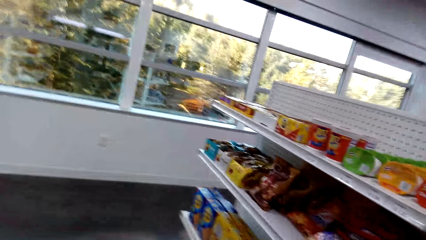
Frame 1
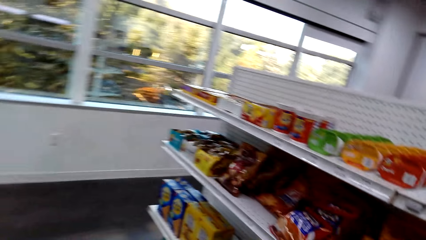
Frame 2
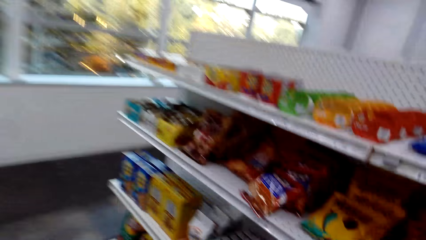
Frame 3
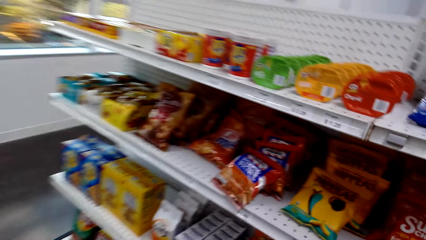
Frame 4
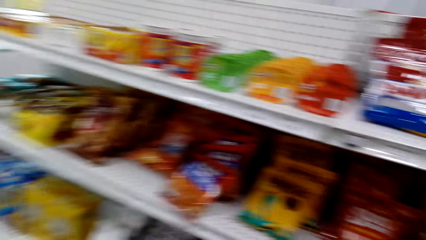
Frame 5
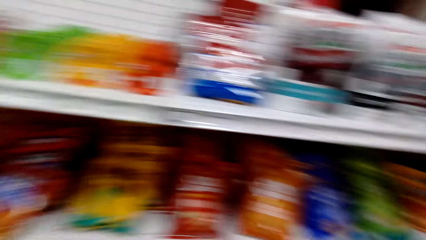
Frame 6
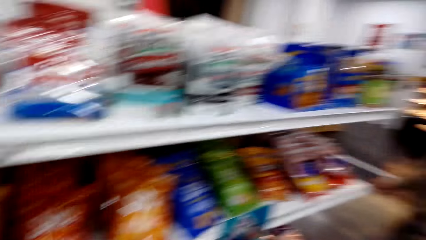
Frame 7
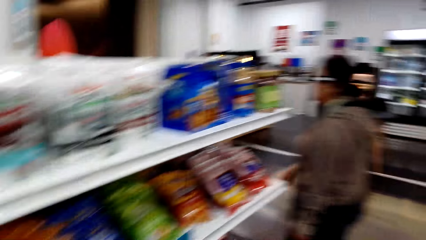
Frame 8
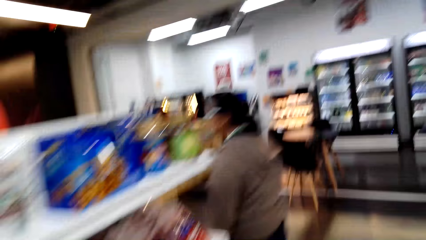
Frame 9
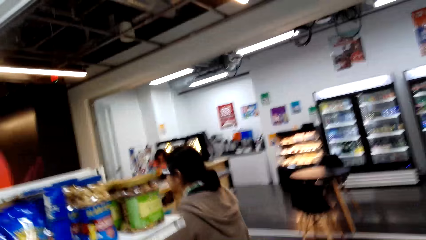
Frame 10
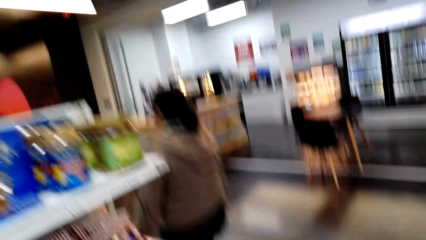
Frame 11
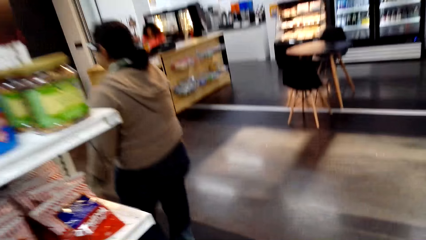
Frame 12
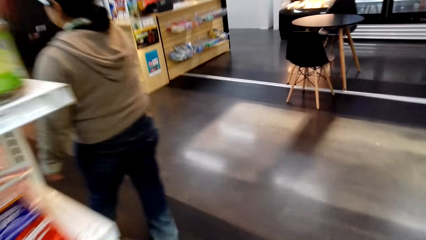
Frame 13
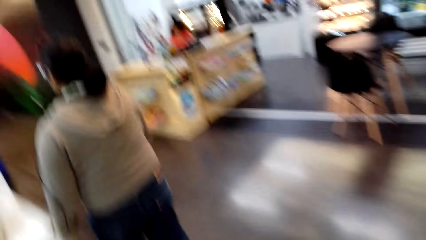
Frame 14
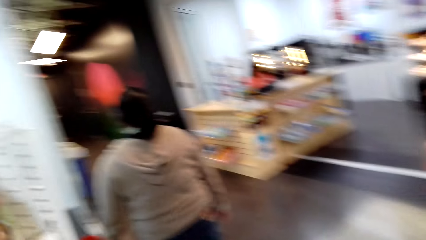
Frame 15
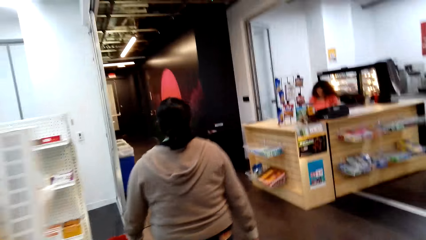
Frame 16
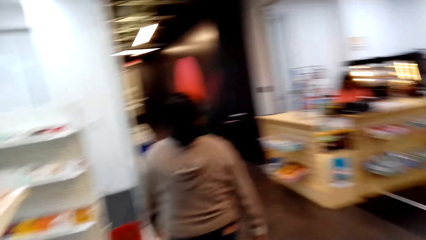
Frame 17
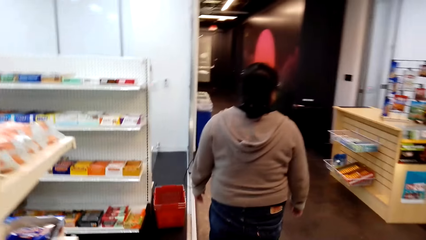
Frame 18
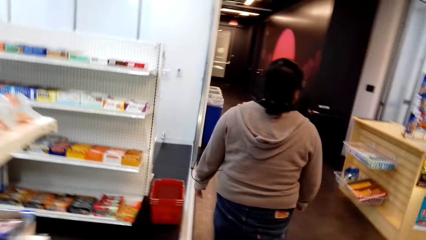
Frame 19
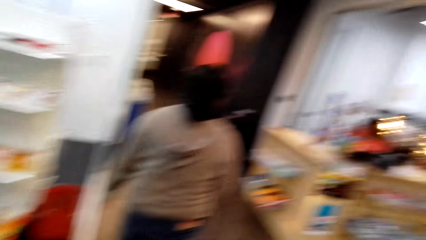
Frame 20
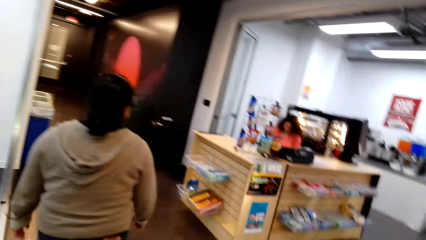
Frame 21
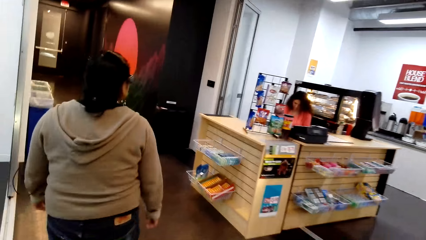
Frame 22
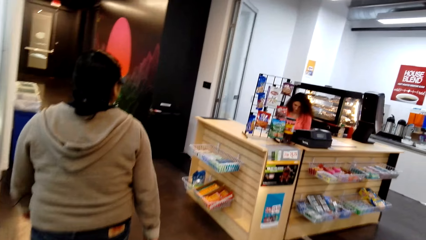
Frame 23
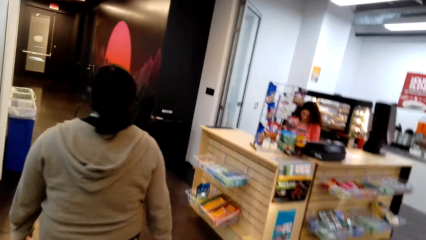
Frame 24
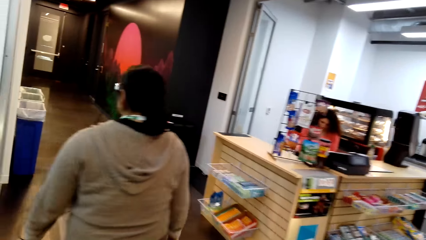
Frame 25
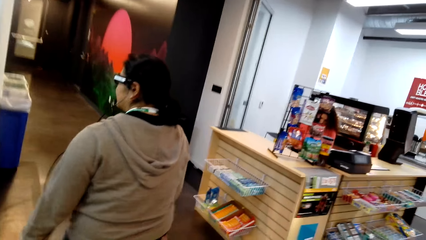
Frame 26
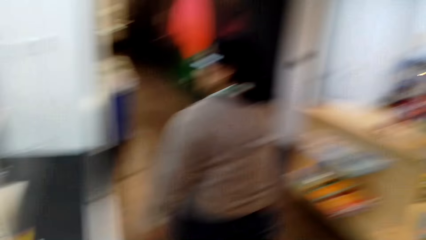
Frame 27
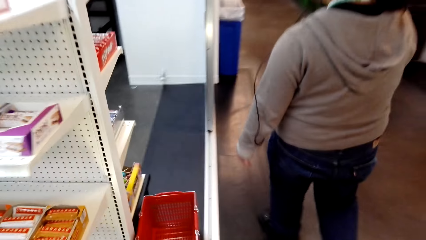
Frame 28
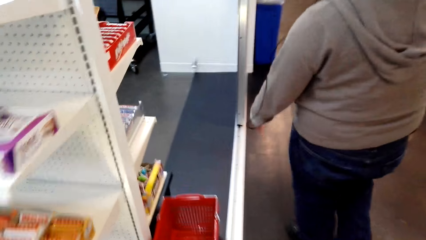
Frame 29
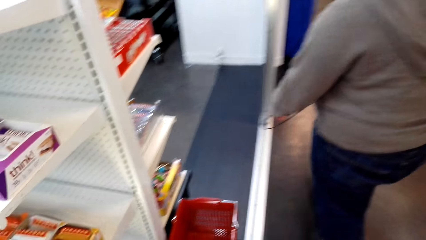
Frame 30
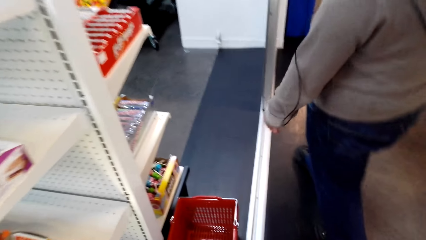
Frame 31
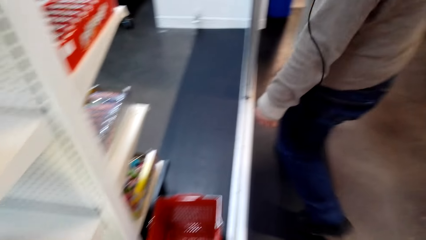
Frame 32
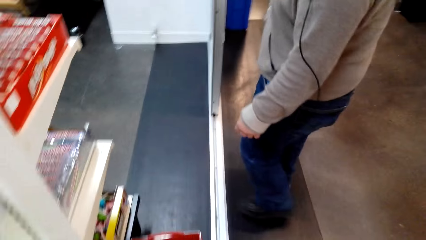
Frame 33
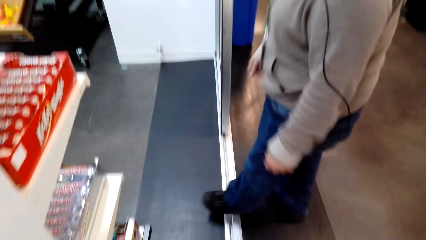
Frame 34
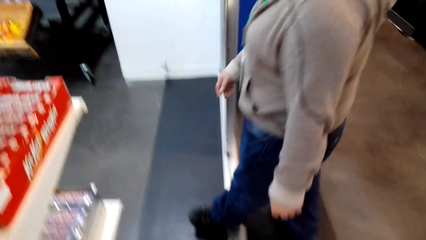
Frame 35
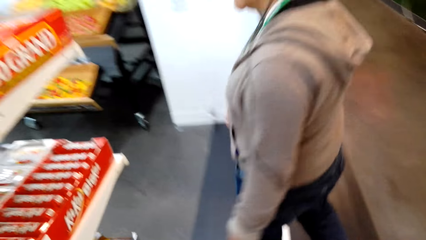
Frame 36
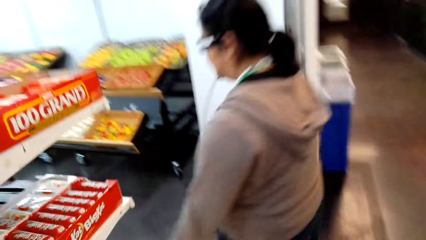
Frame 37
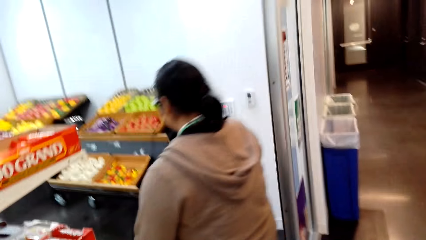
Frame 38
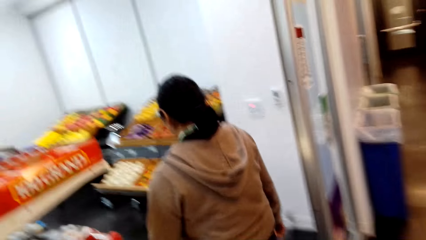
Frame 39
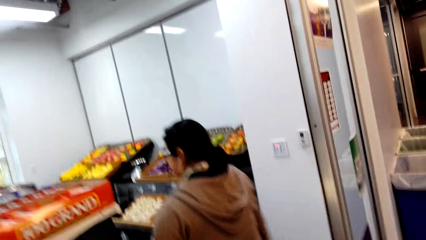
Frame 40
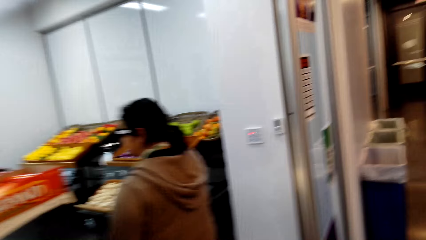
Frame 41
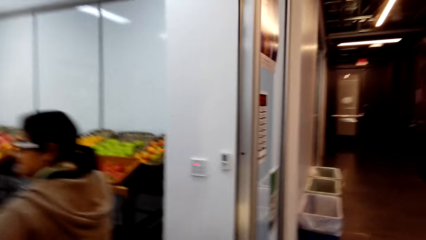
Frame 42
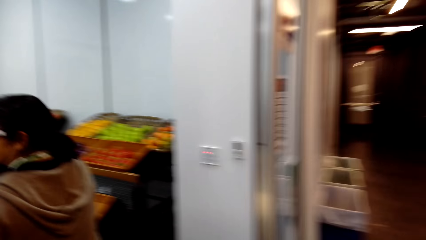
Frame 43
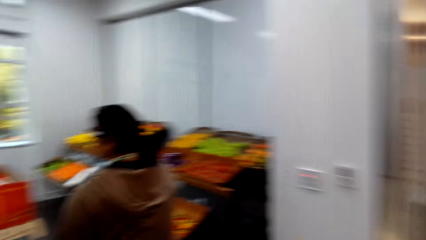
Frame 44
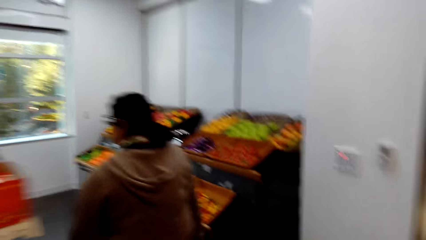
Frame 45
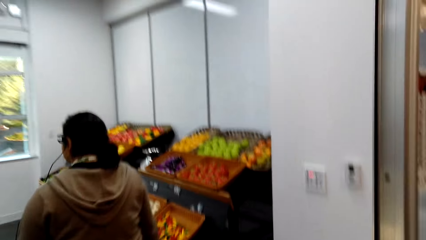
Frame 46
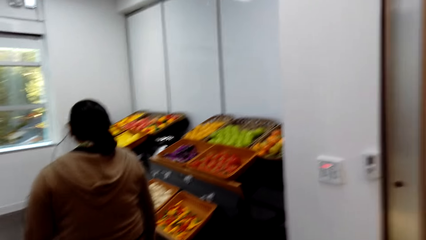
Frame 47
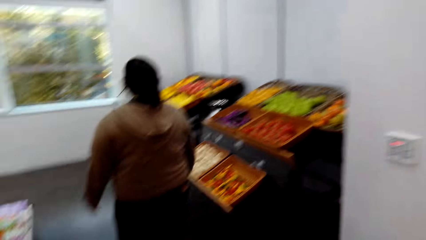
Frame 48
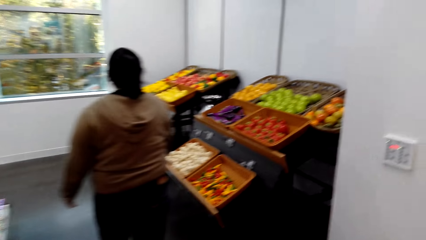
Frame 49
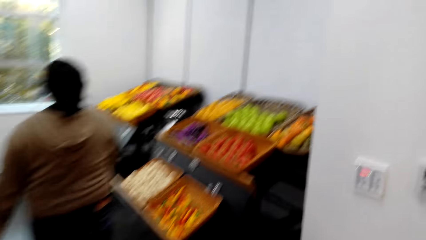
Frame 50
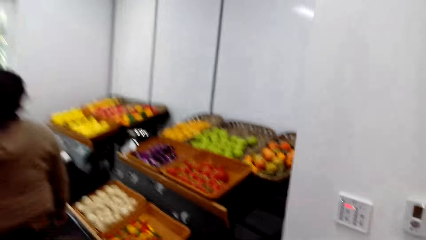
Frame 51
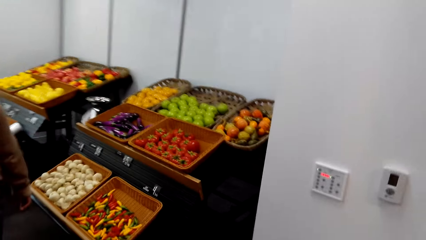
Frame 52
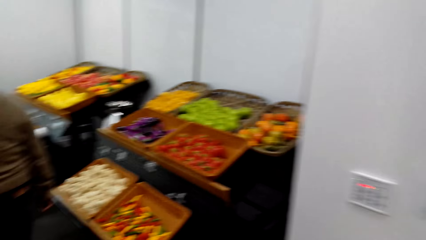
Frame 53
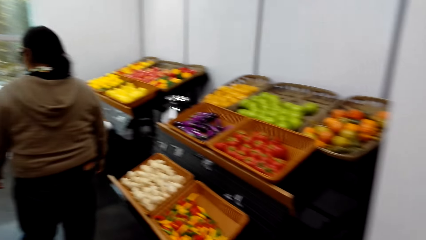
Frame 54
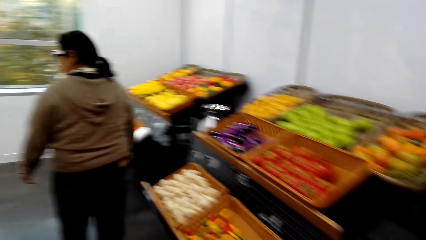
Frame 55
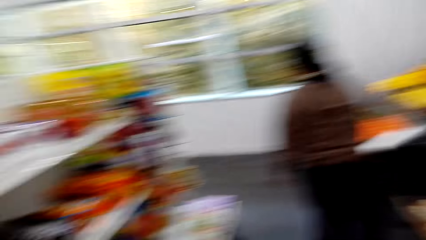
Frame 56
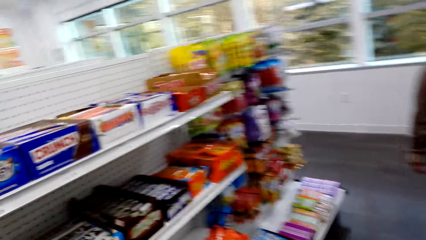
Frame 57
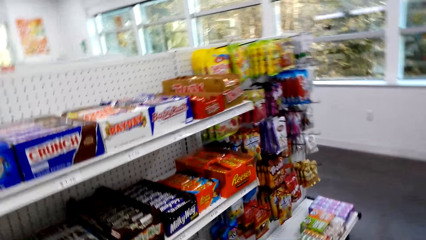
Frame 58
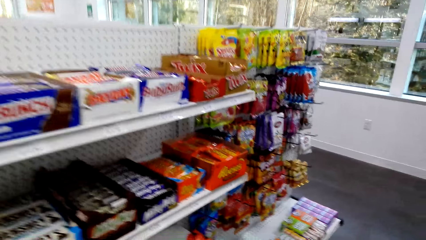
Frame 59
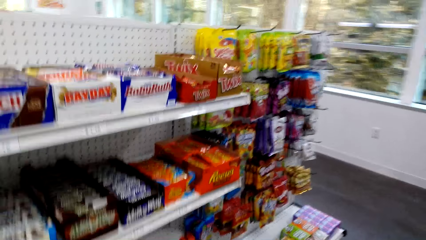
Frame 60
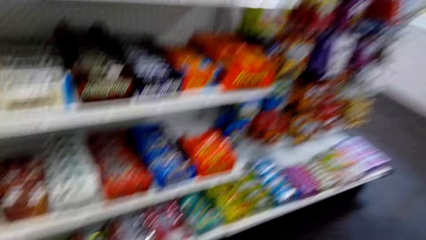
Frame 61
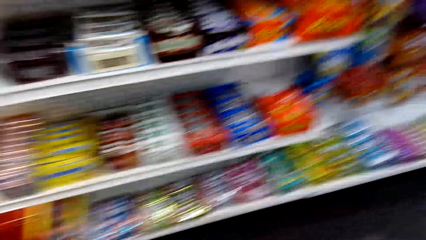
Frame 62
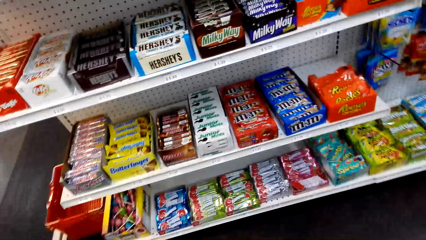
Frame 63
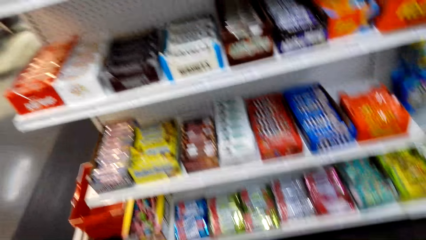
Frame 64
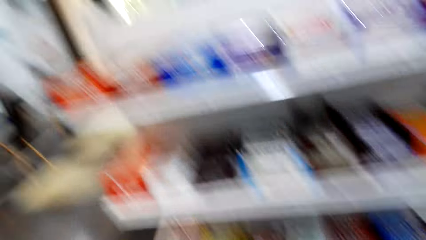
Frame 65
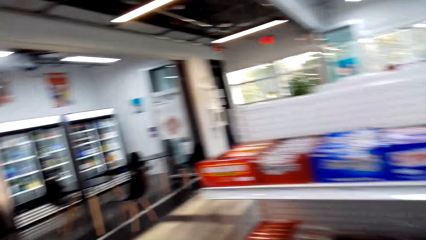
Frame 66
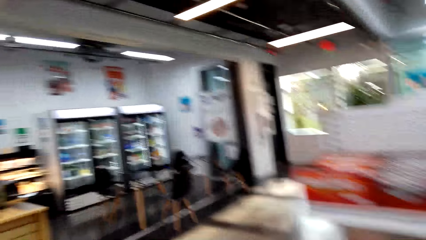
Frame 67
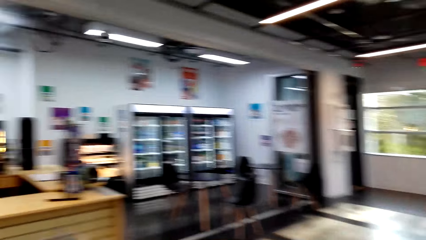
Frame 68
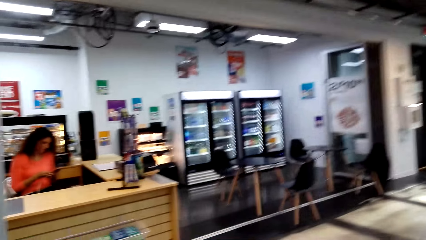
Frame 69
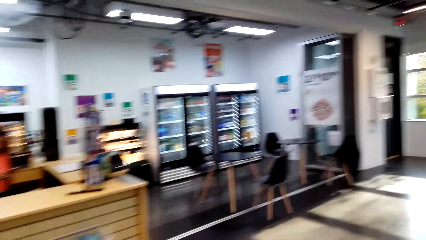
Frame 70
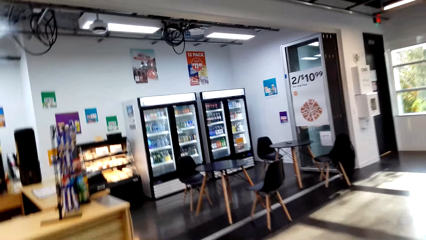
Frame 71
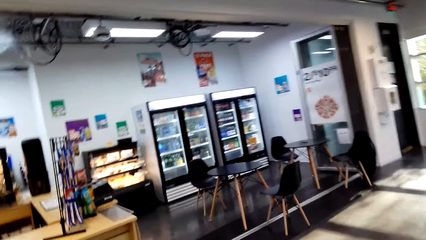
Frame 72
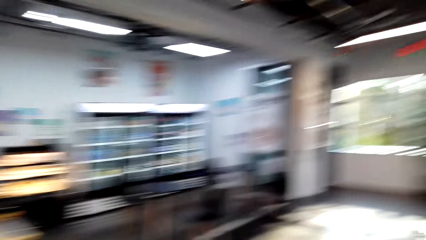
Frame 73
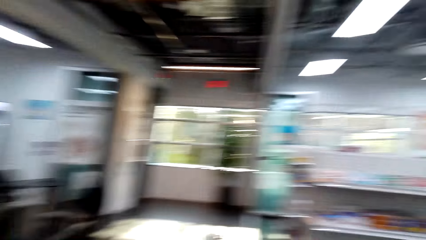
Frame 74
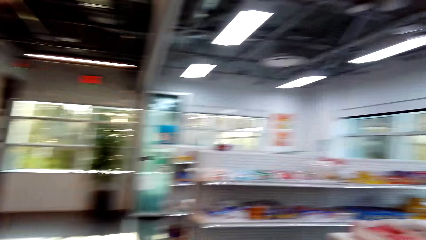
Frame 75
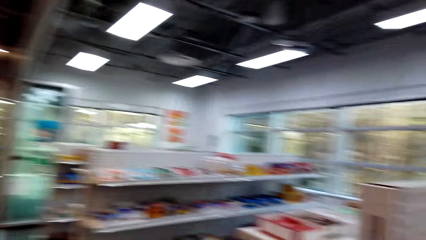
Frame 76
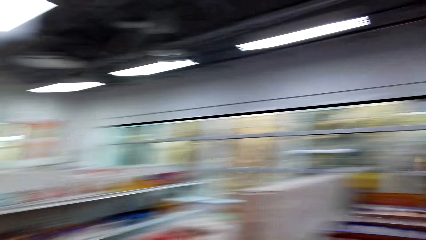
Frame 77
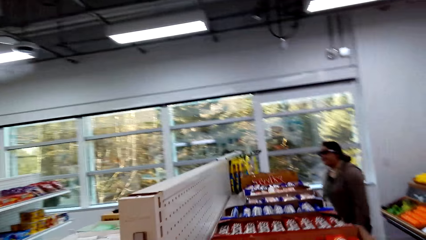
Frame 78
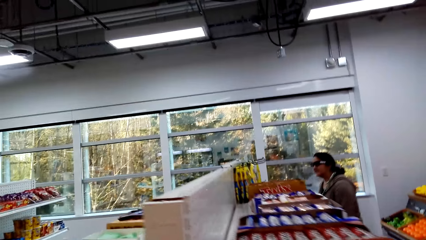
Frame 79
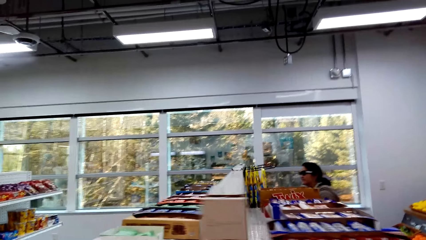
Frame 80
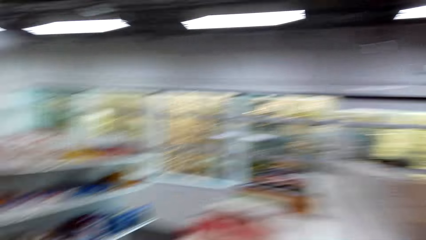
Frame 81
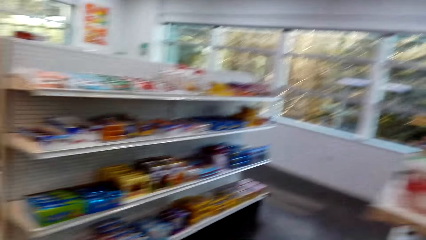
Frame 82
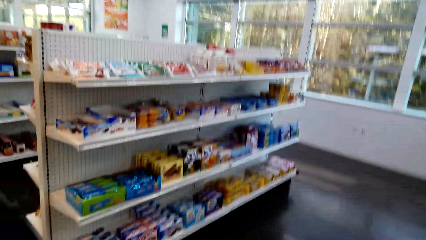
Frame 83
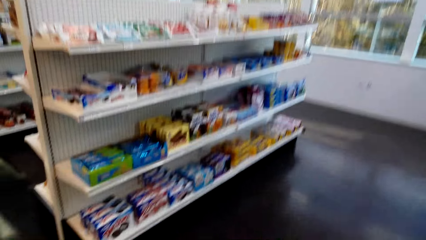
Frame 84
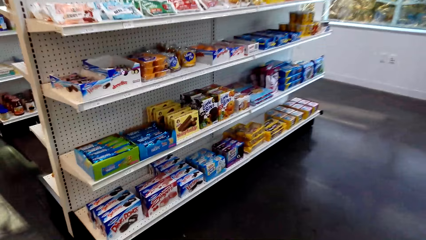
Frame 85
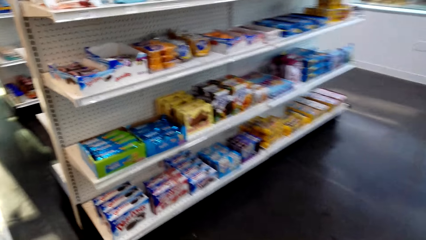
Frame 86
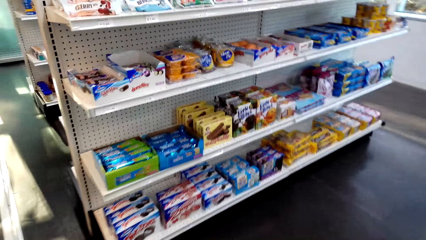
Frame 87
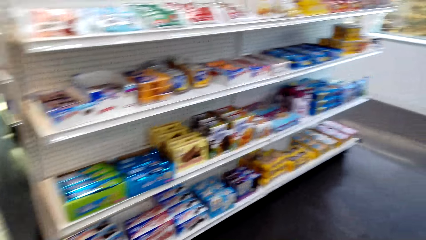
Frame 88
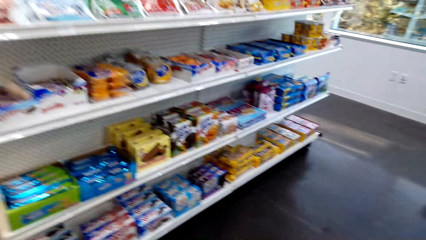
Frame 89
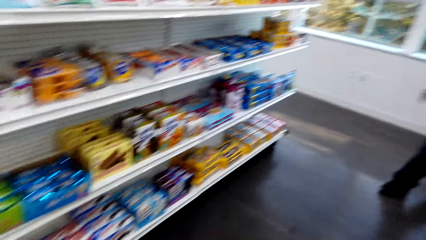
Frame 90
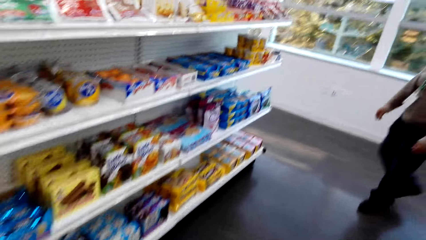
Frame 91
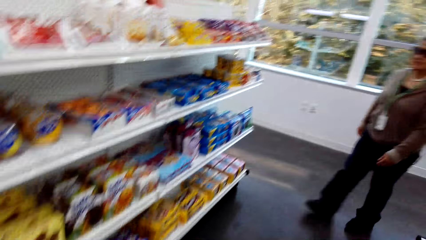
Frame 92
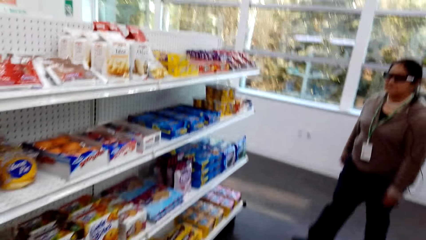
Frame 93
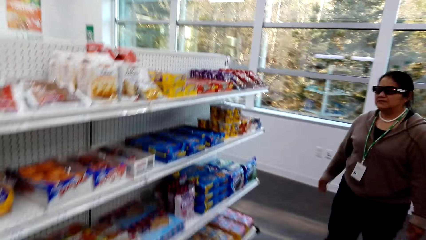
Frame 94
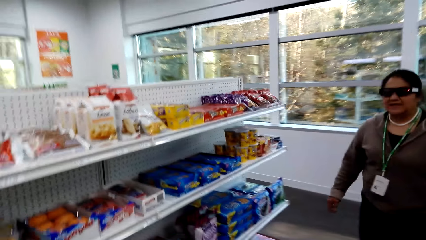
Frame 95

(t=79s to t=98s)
A lady walks in the shop.
